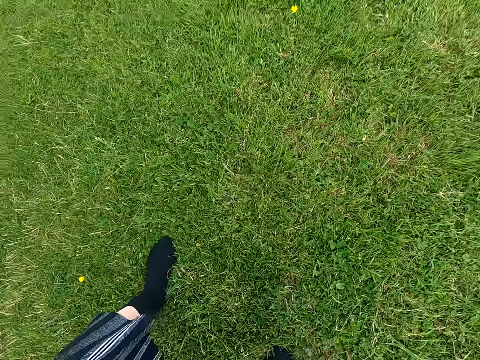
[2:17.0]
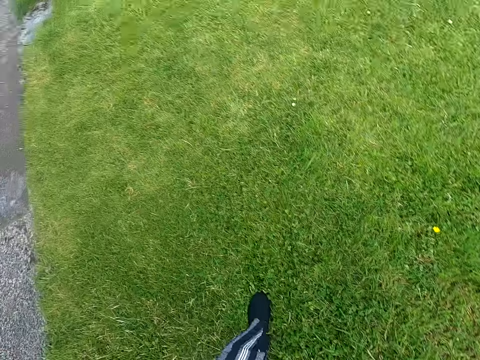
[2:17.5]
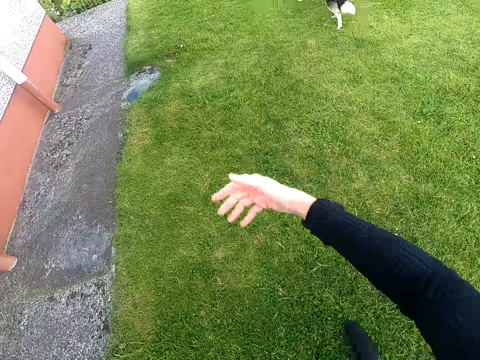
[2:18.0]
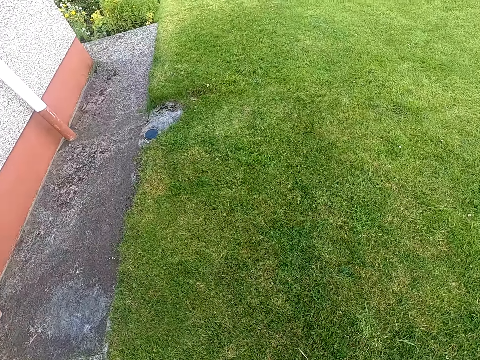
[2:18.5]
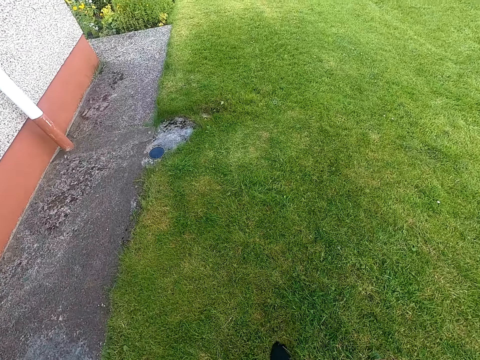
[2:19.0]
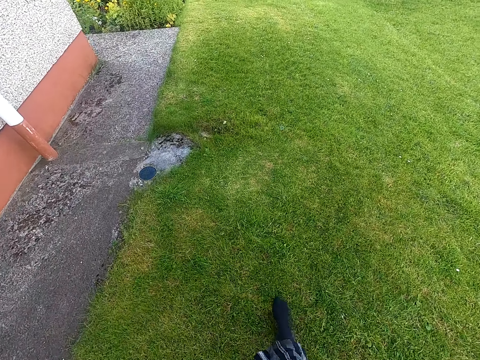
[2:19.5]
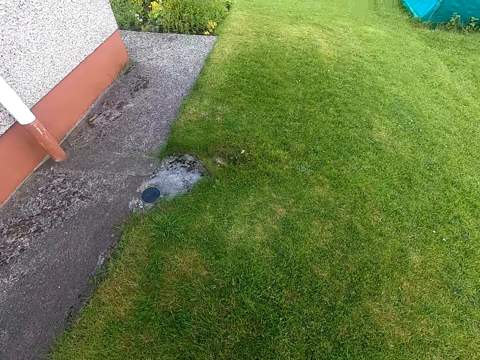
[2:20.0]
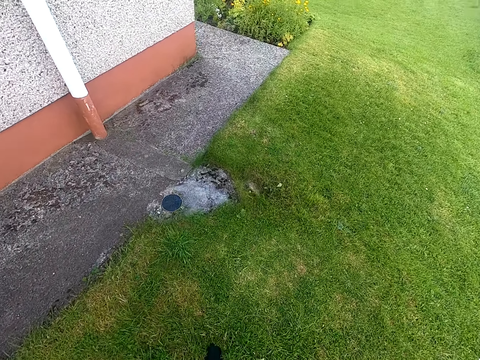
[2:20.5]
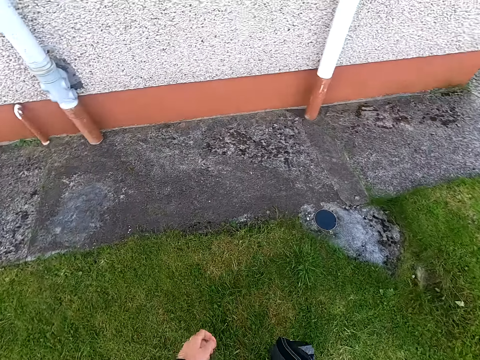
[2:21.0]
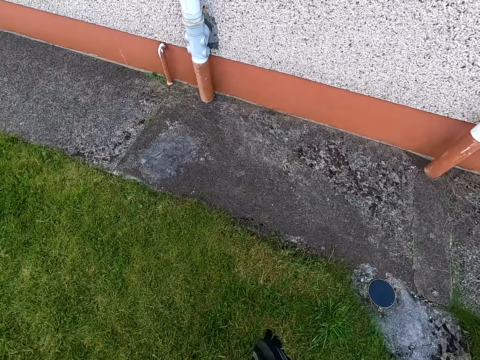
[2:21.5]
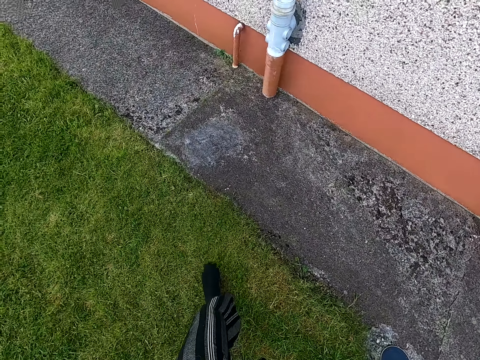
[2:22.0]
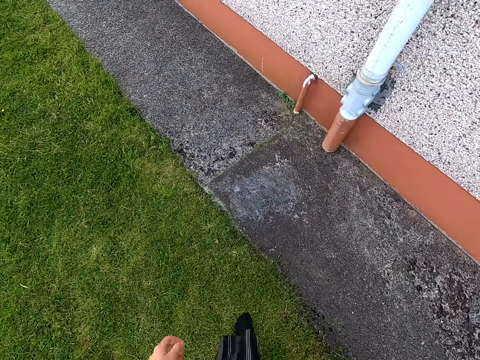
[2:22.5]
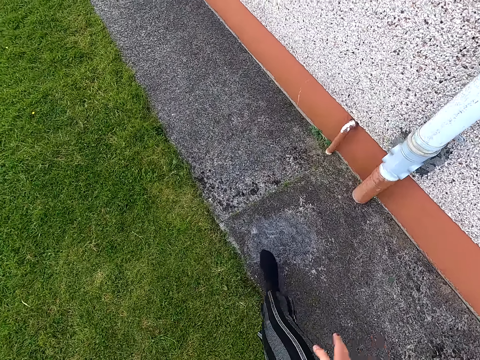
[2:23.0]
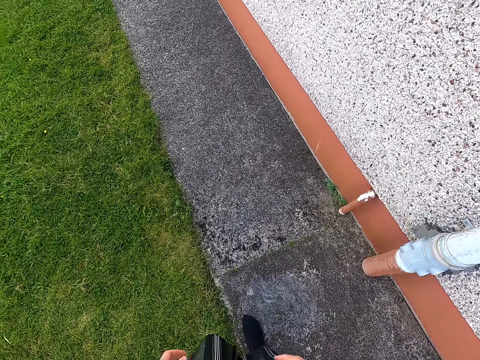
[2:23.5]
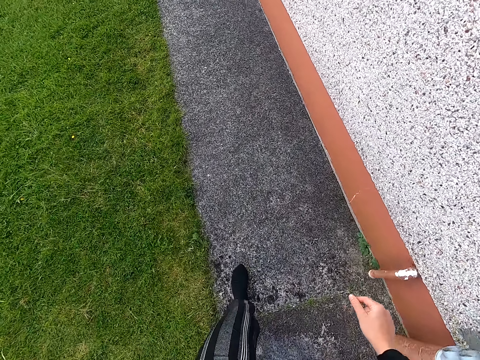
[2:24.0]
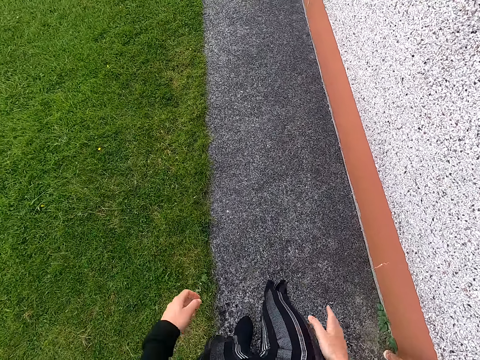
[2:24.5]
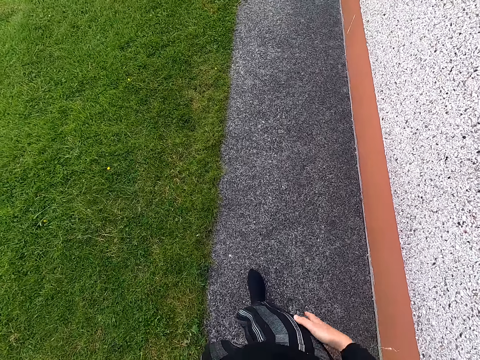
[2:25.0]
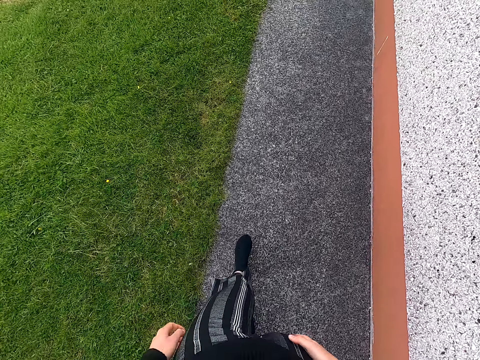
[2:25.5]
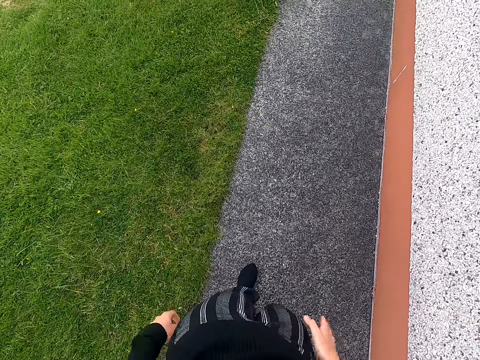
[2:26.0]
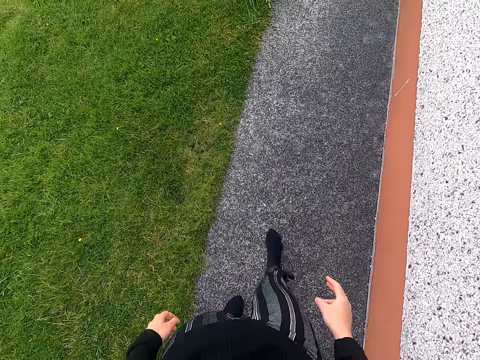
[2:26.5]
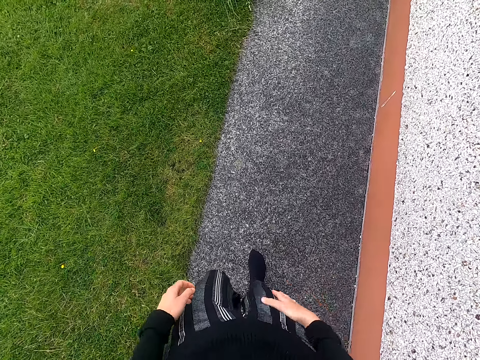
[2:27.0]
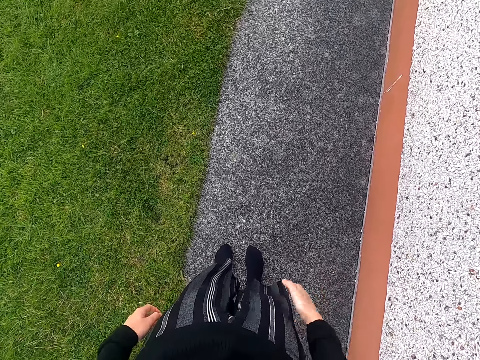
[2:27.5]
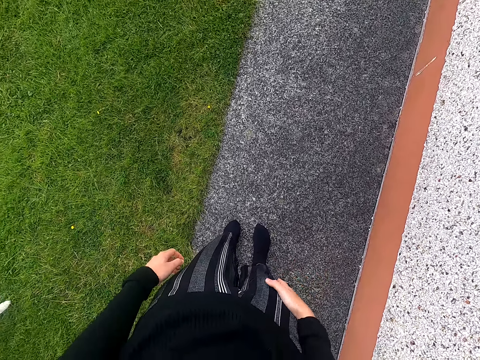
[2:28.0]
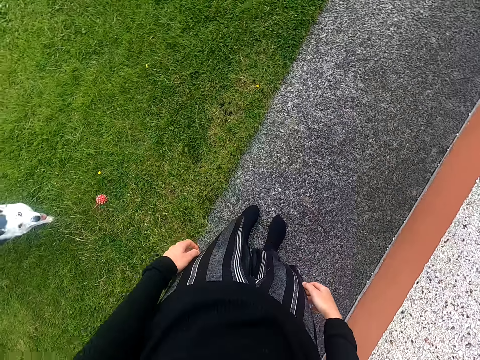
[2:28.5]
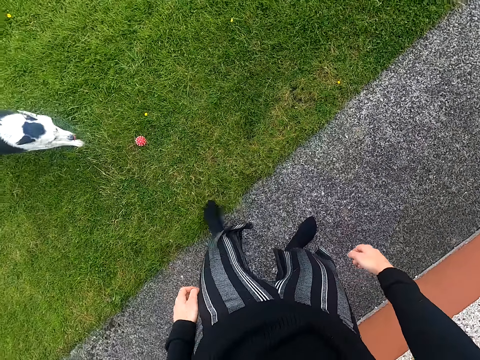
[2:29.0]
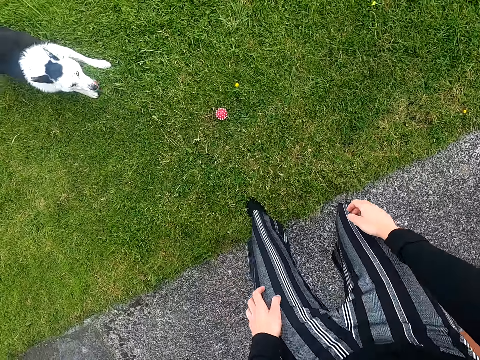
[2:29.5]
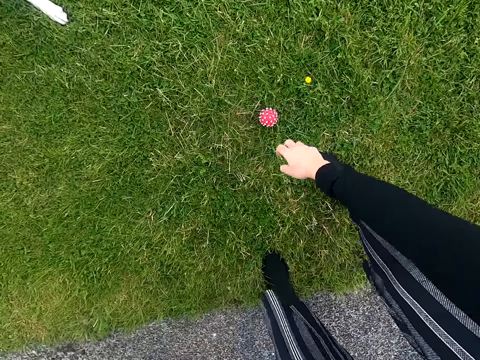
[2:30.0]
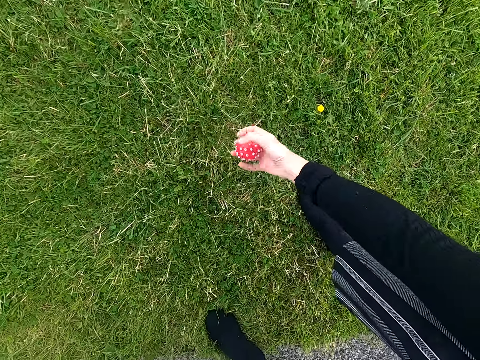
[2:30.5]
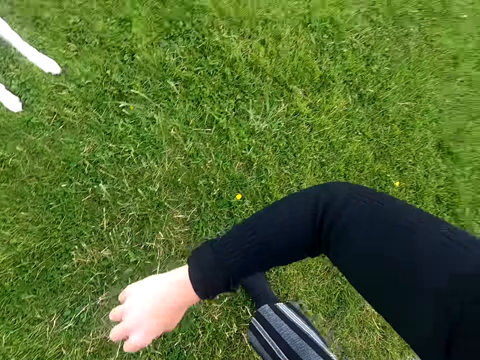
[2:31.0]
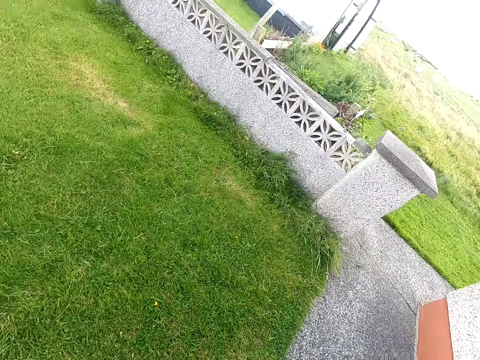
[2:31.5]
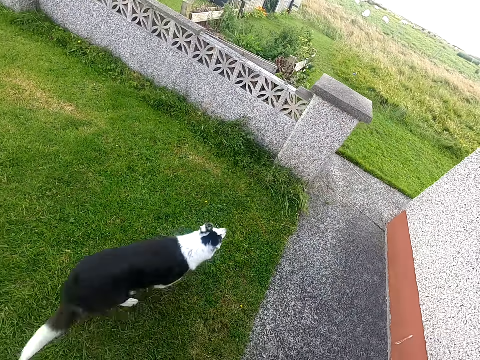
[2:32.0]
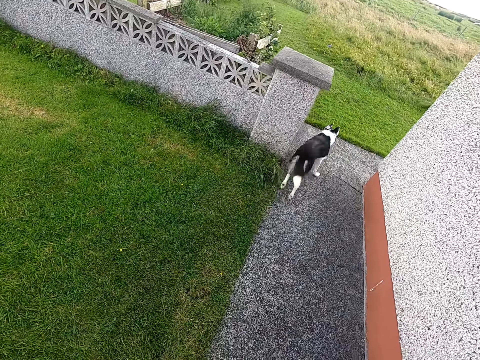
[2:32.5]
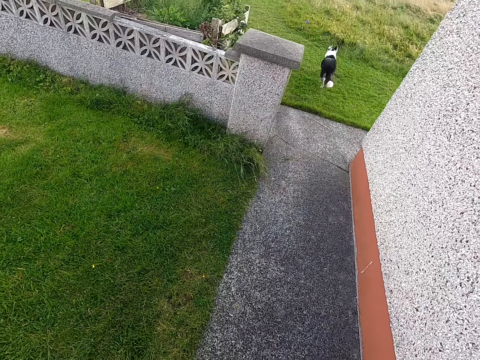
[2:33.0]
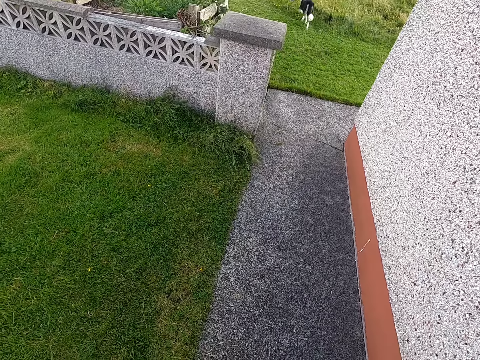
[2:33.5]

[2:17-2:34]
The camera wearer collects a toy from her dog. She throws the ball and moves forward. She speaks to the dog and moves around. She taps her hand on the leg. She taps her thighs with her hand. She turns around. She collects the ball on the ground. She throws the toy to the field.

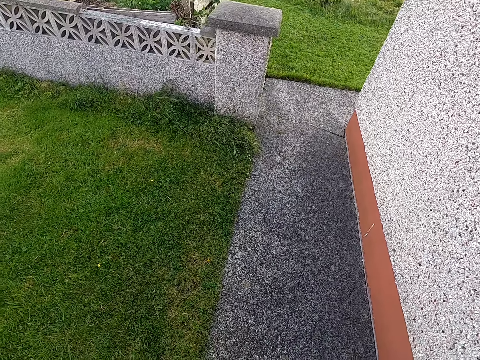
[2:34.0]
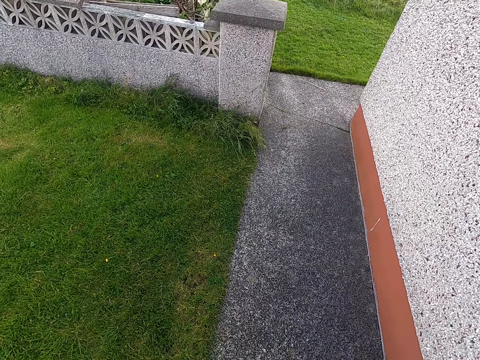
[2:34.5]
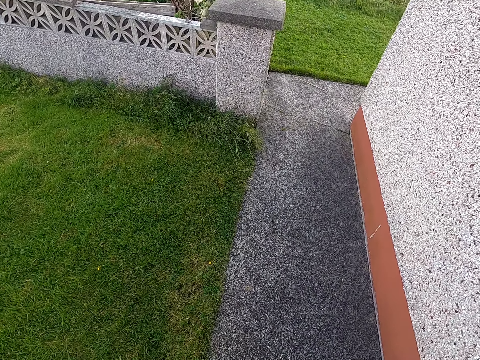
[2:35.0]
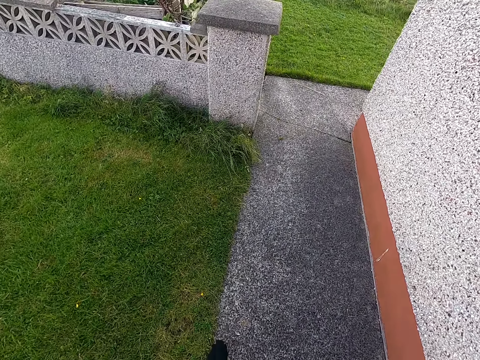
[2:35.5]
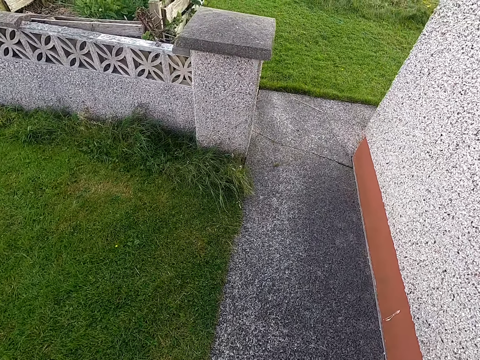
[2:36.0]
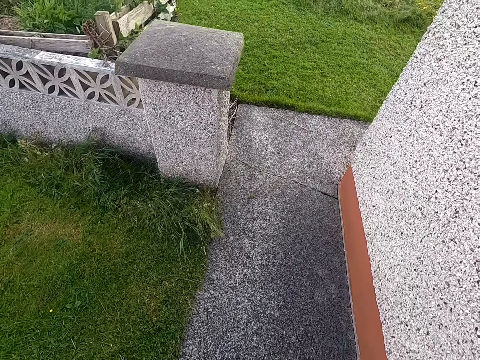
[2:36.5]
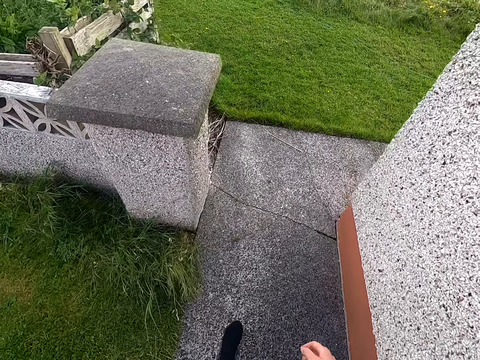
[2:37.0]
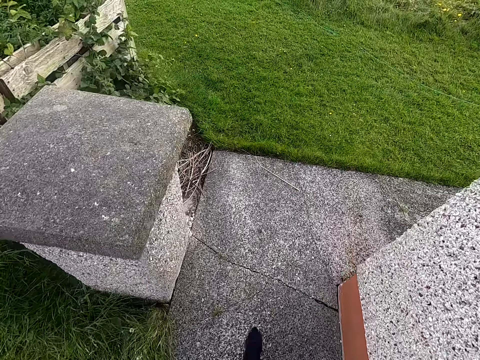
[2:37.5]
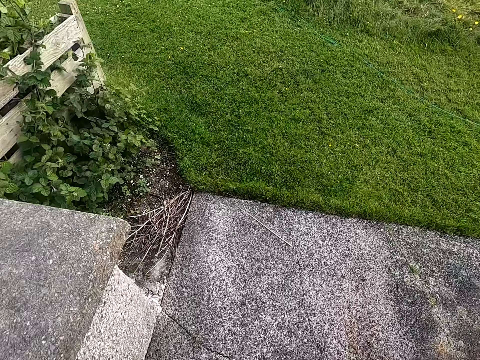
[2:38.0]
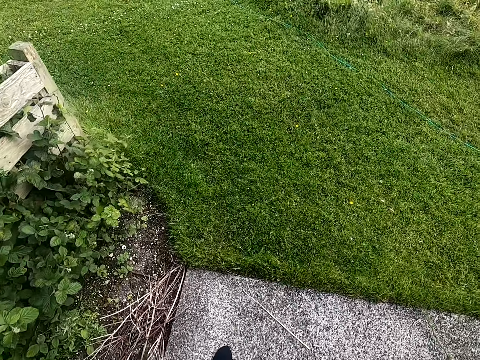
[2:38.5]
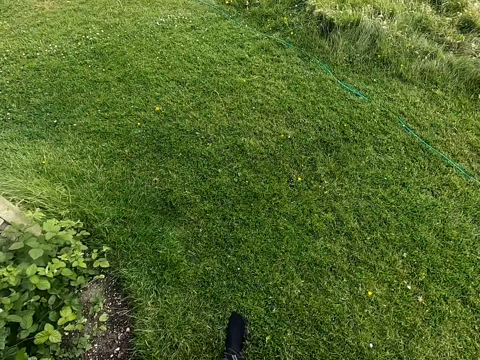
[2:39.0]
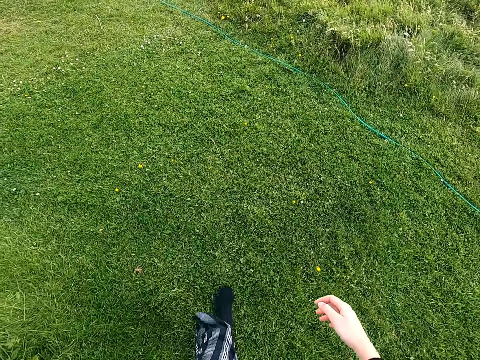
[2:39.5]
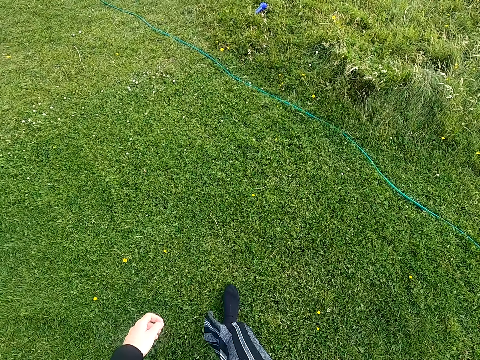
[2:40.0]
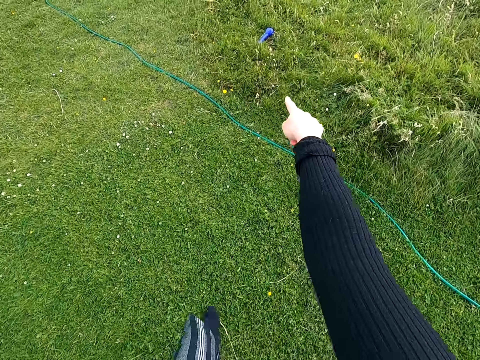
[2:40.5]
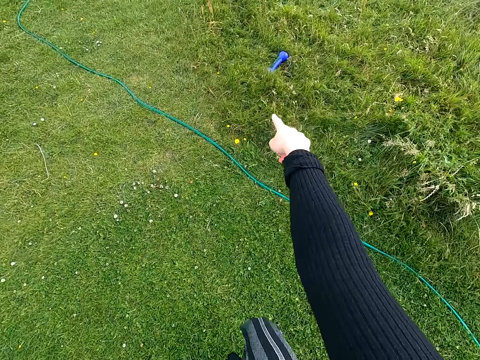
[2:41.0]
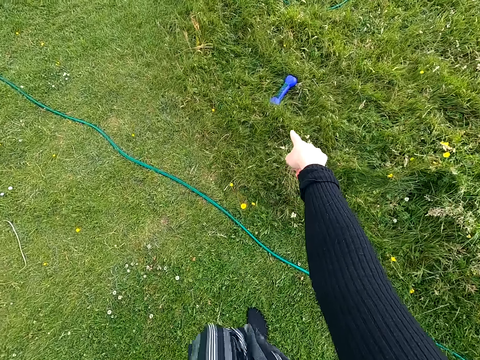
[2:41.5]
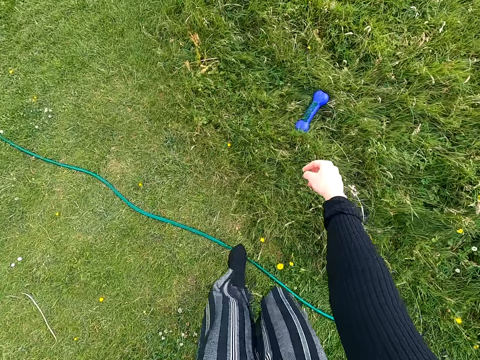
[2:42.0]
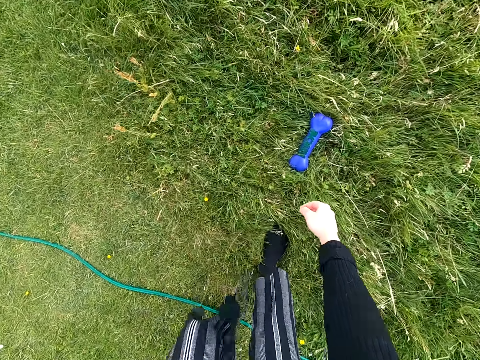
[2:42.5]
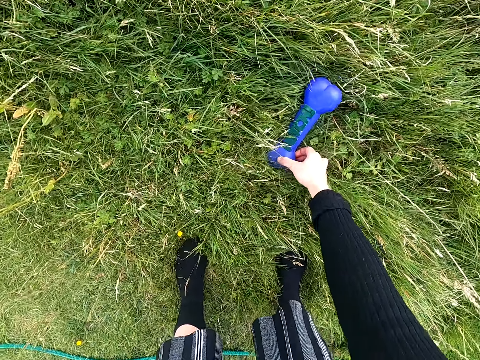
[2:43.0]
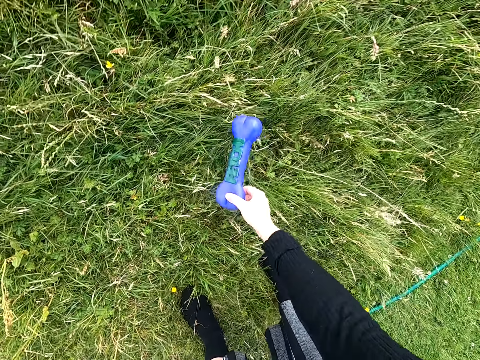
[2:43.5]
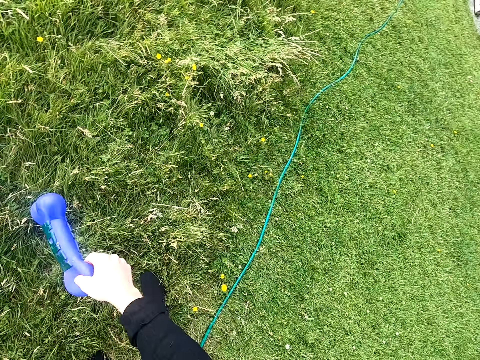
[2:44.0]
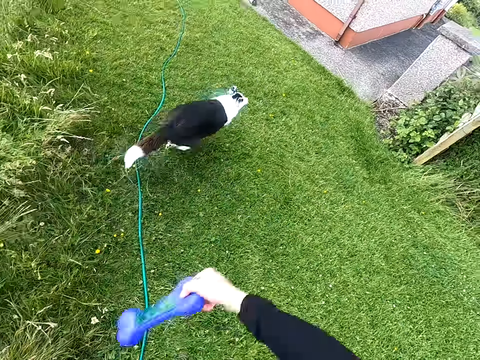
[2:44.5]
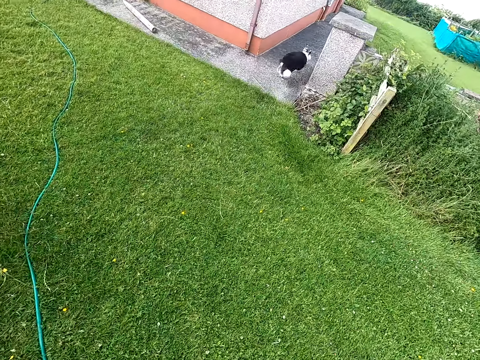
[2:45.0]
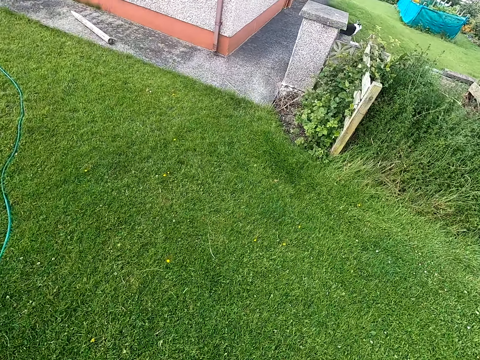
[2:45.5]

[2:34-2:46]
The camera wearer looks around and speaks to the dog. They walk along the yard. They speak at the dog. They walk forward. They point at the toy. They pick up the toy in the field. They throw the toy in the field.
